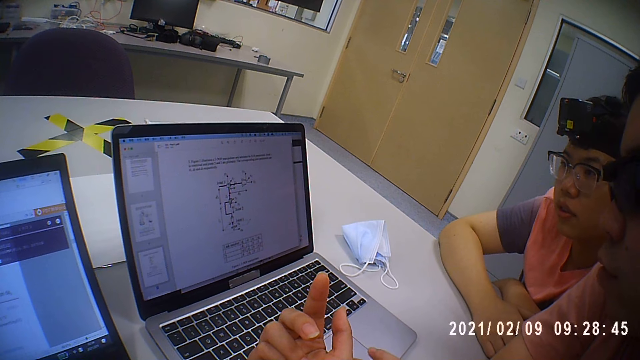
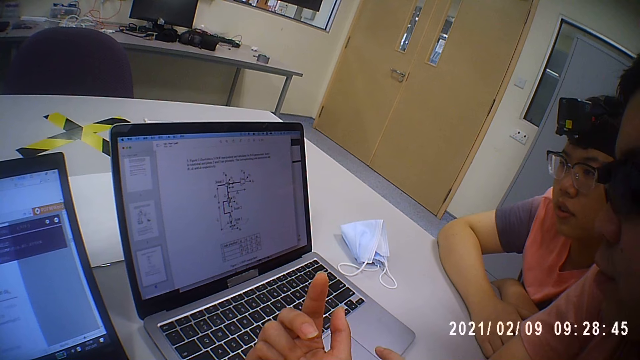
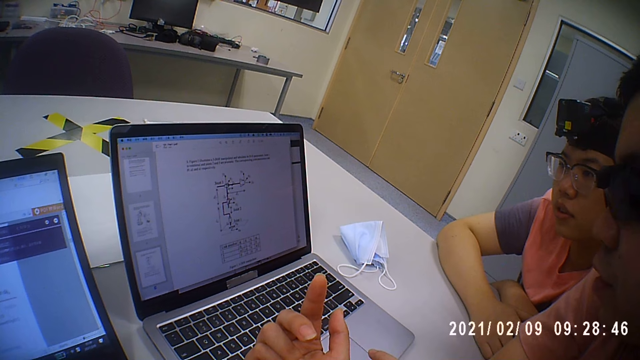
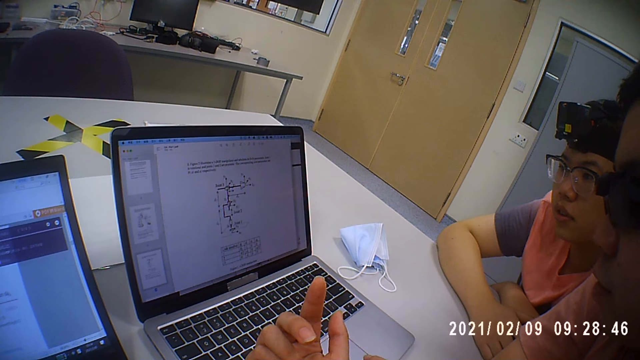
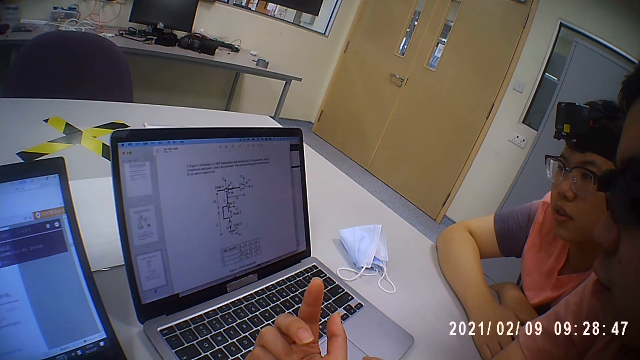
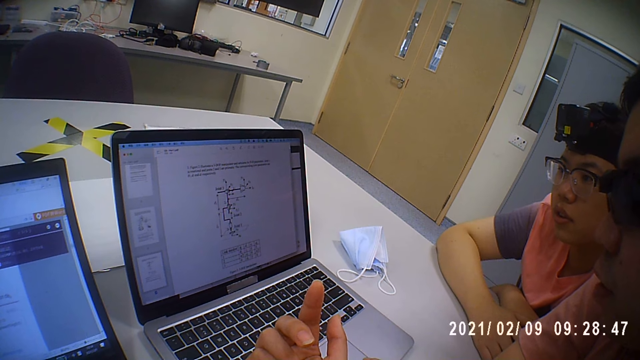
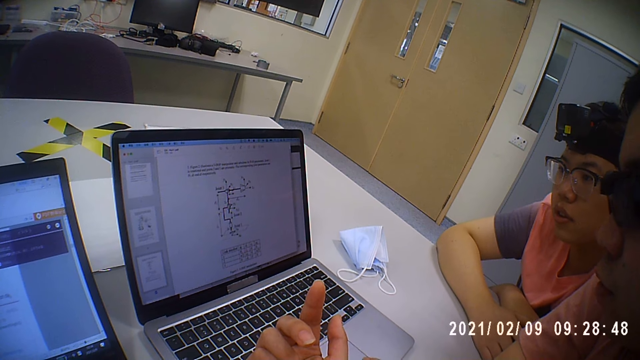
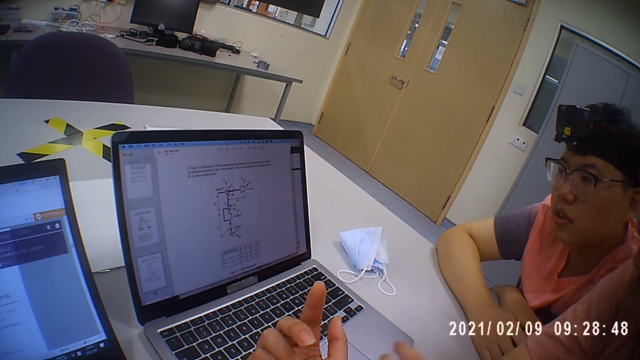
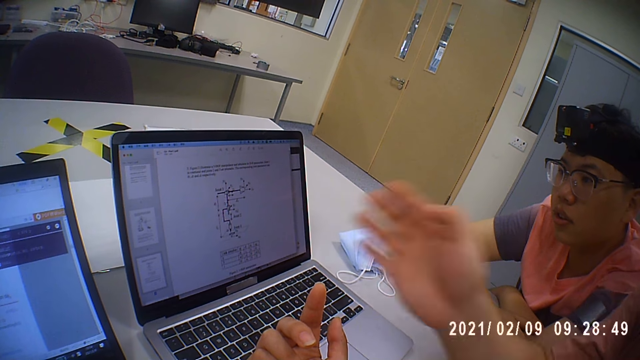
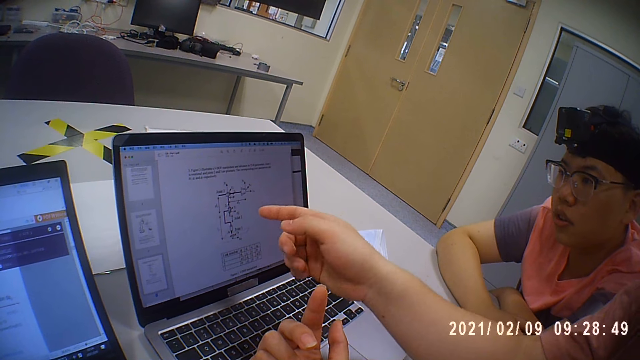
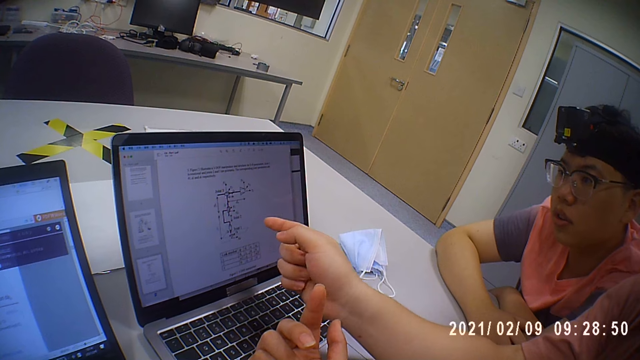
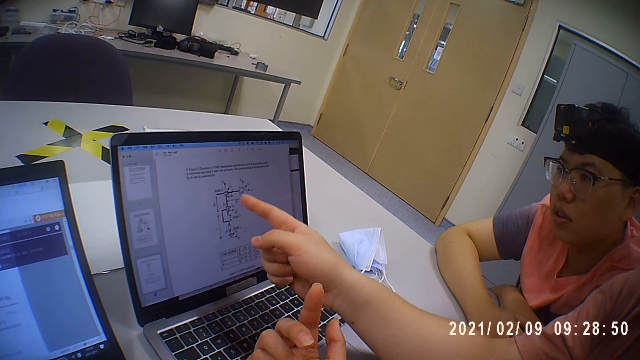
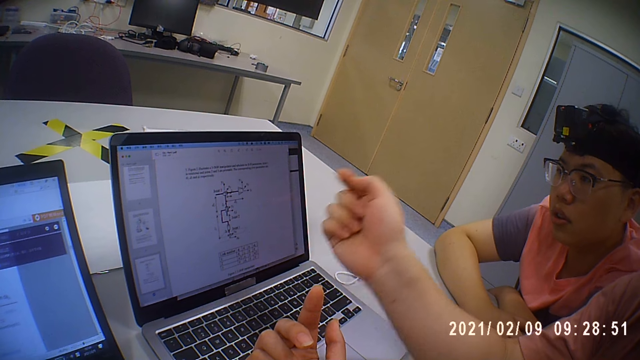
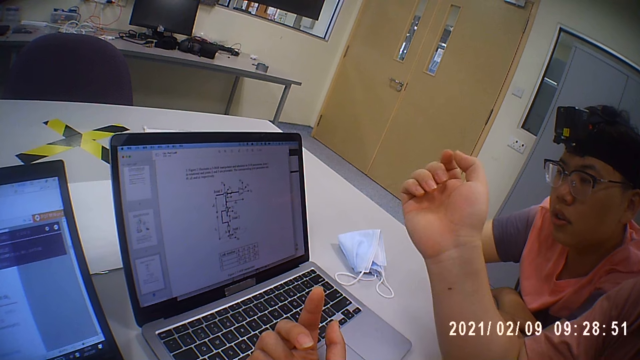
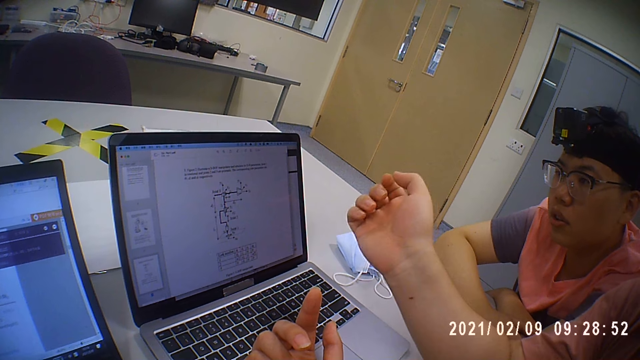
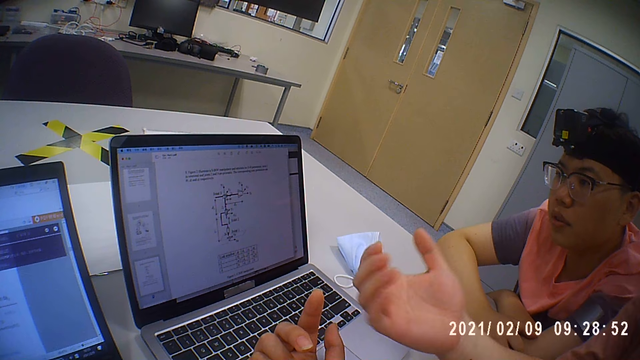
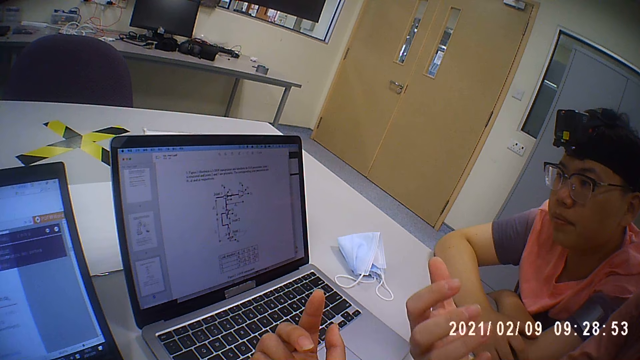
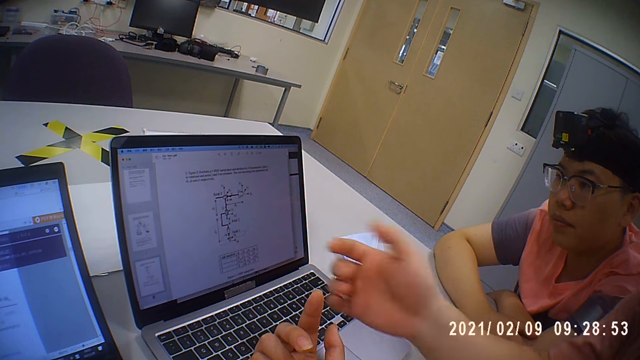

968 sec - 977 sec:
A man talks. He moves the hand.

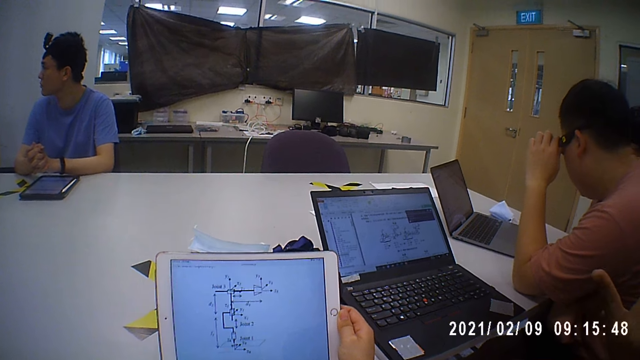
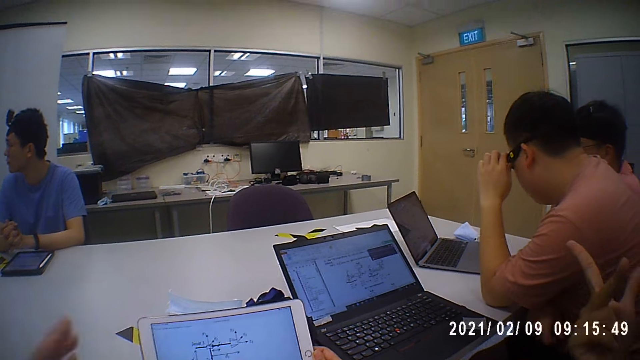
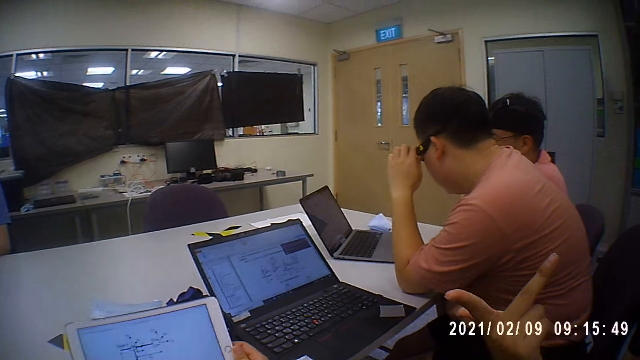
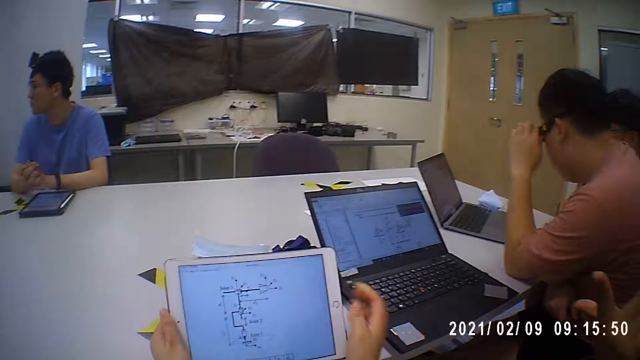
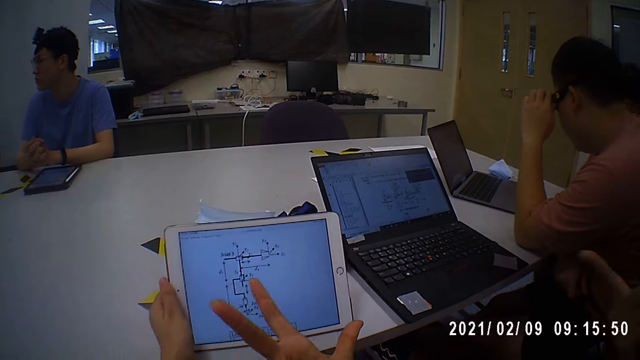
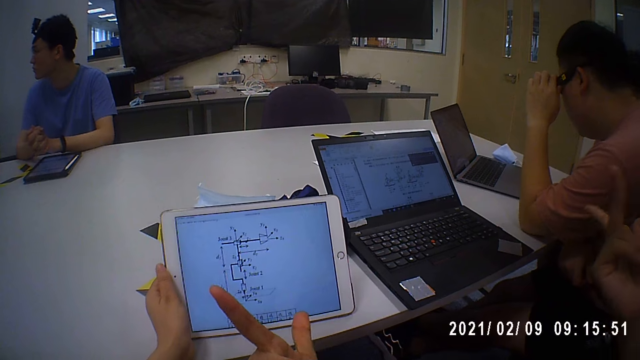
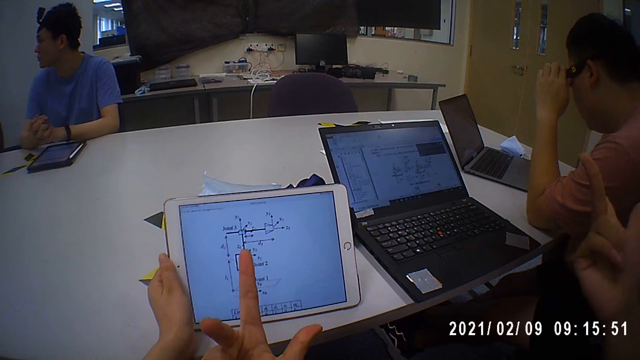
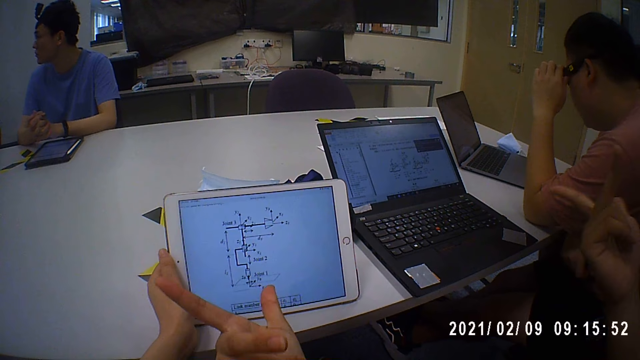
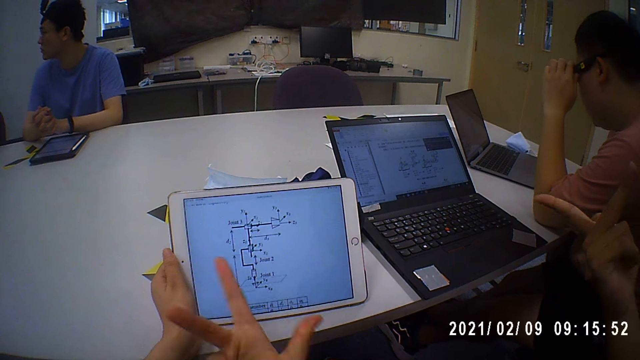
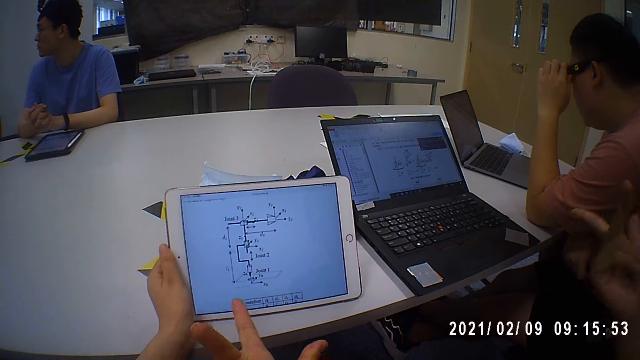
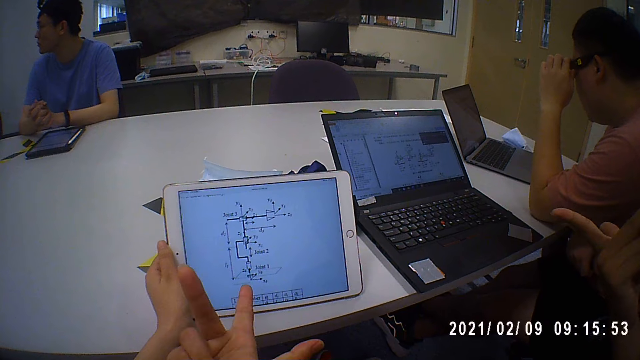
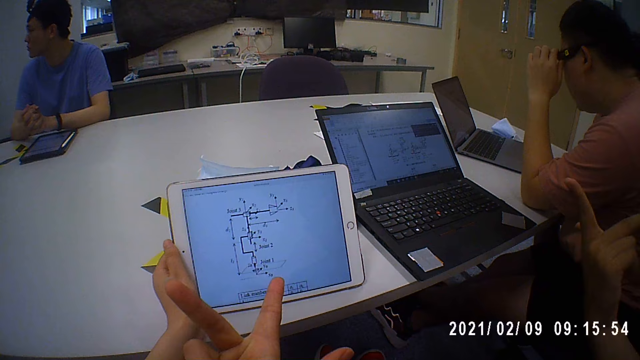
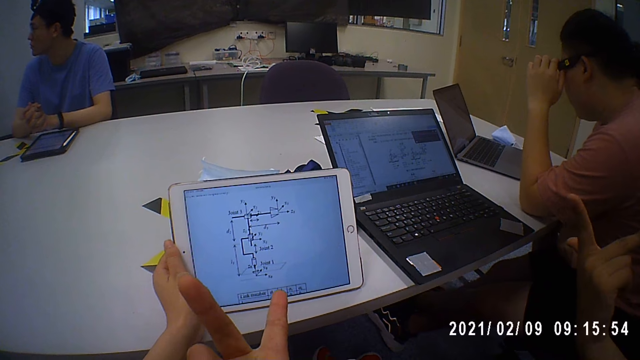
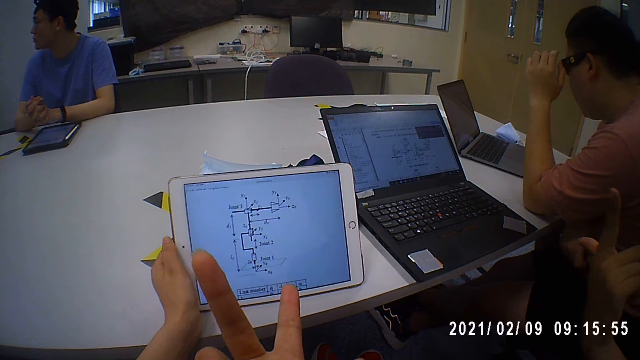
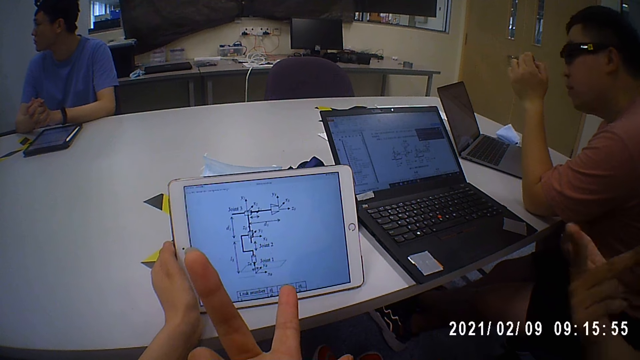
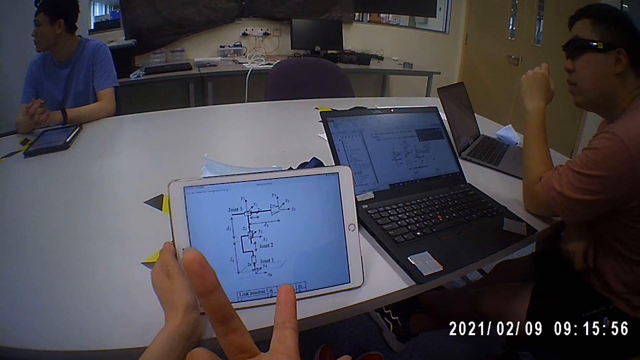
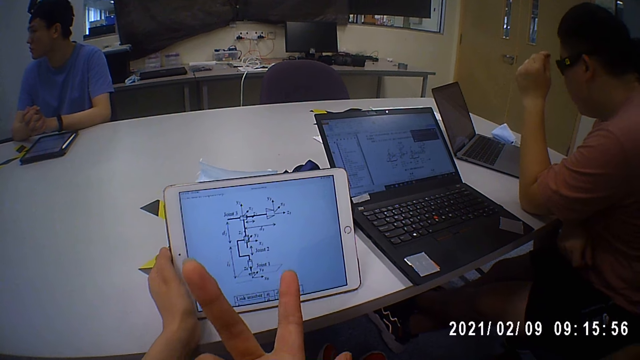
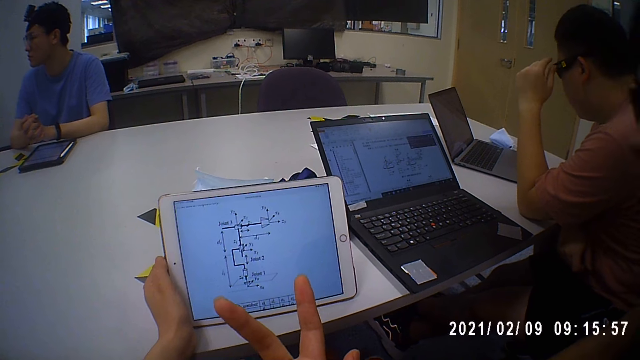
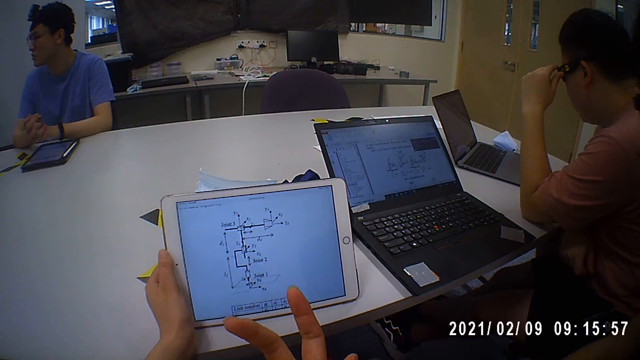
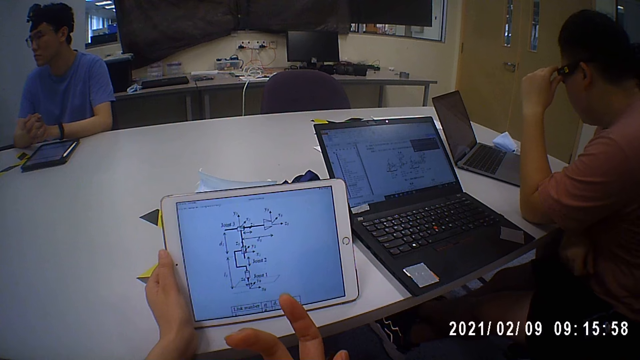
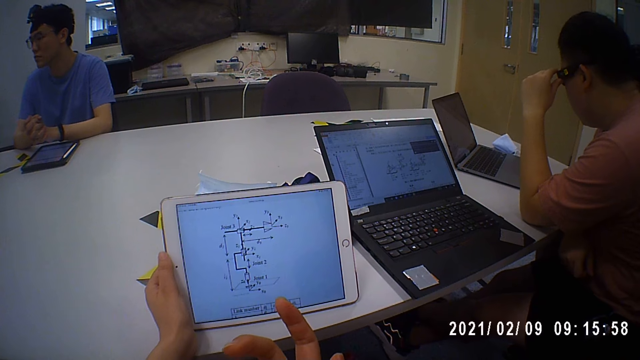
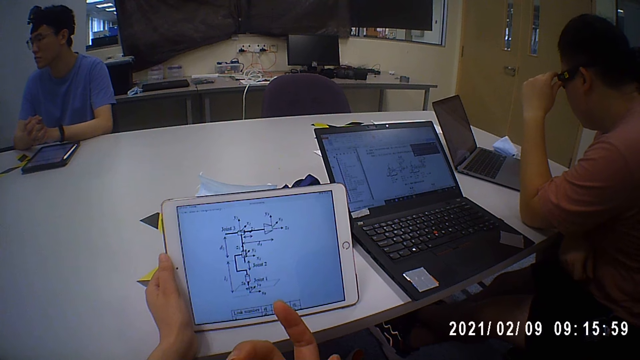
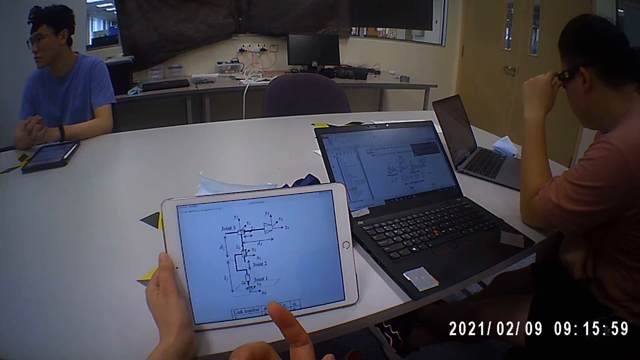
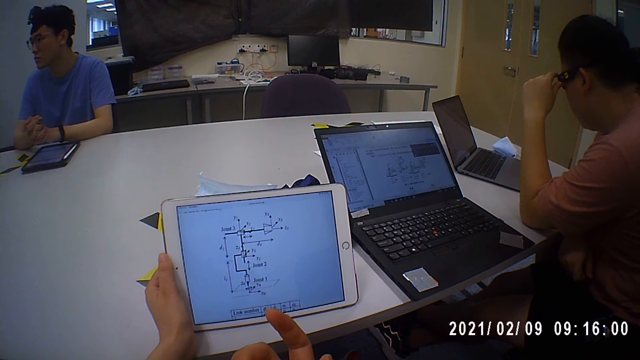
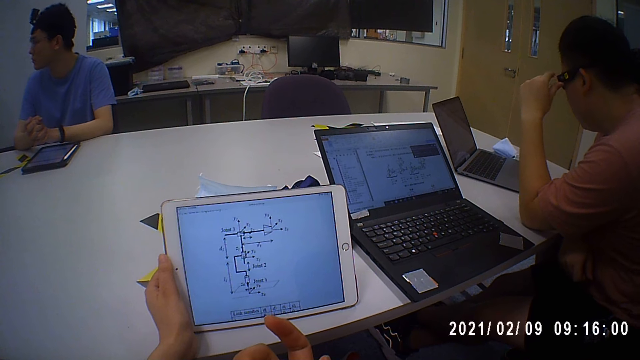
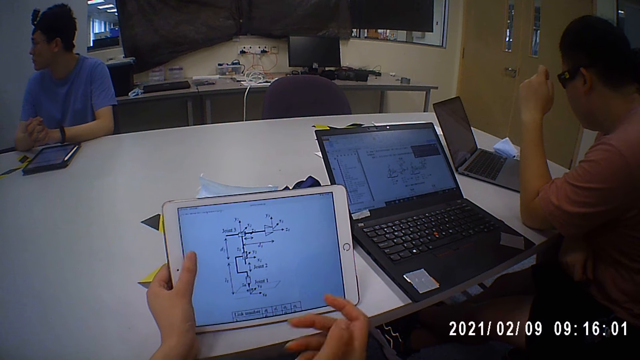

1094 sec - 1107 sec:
The camera wearer holds the tablet with her left hand. She gestures and moves fingers. A man gestures and explains to the camera wearer with fingers. The camera wearer reads on the tablet.
